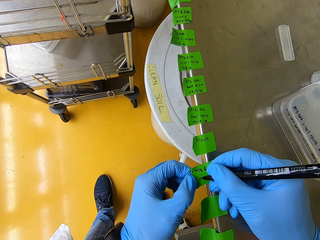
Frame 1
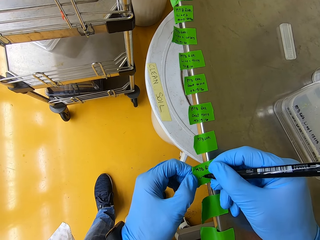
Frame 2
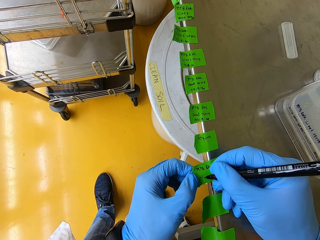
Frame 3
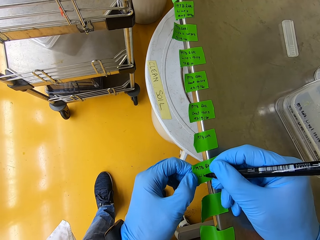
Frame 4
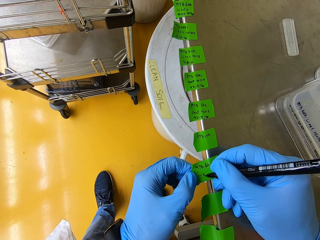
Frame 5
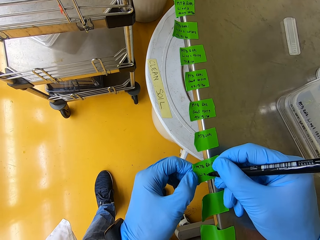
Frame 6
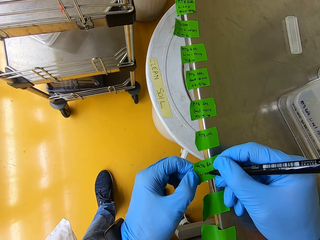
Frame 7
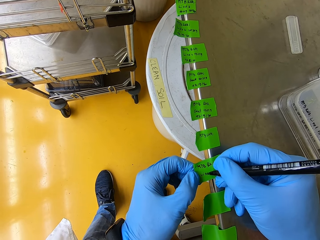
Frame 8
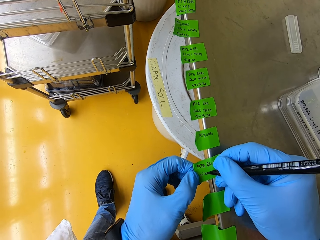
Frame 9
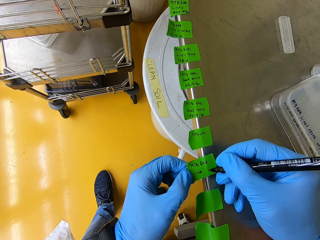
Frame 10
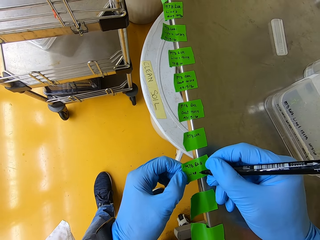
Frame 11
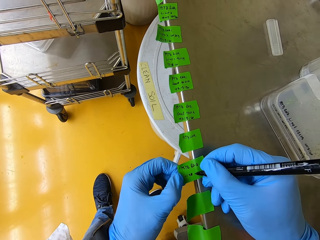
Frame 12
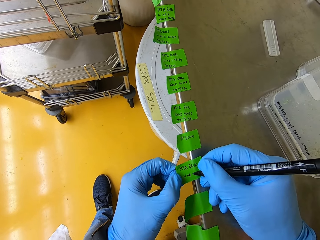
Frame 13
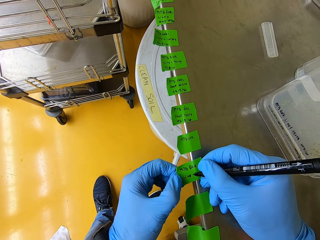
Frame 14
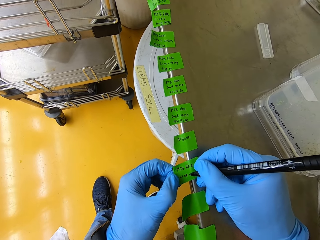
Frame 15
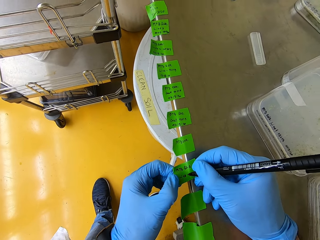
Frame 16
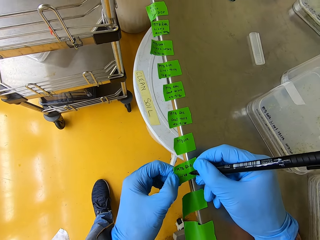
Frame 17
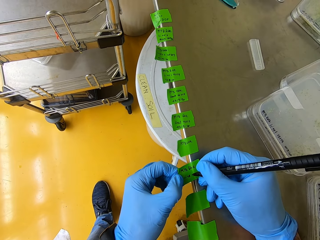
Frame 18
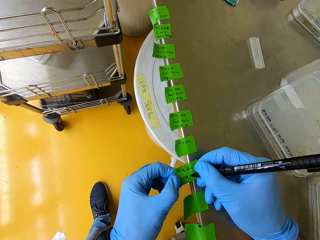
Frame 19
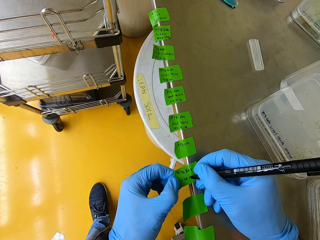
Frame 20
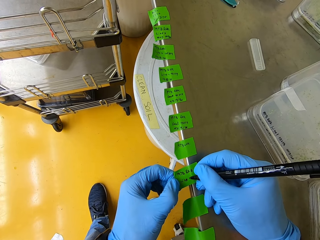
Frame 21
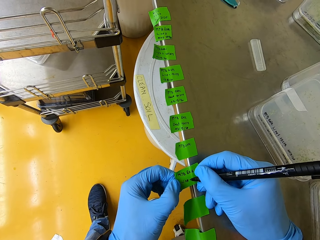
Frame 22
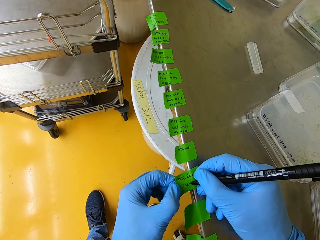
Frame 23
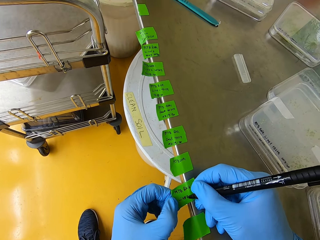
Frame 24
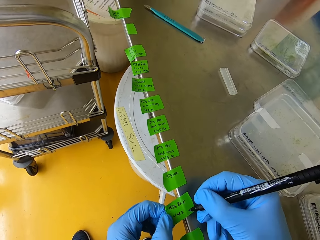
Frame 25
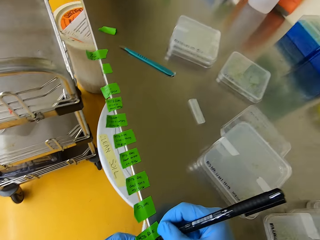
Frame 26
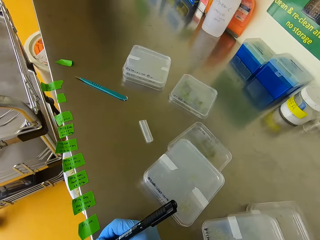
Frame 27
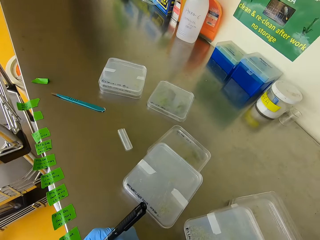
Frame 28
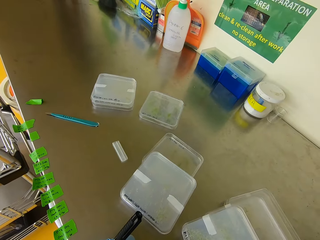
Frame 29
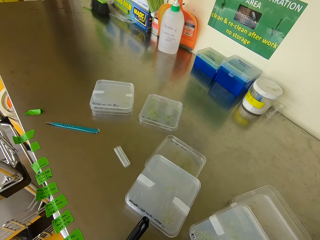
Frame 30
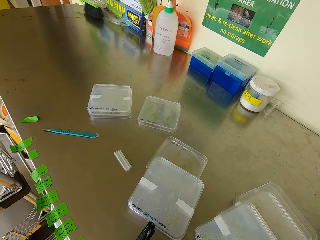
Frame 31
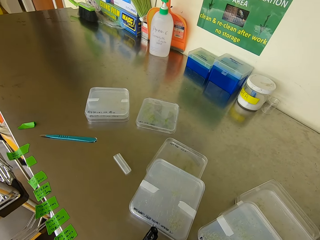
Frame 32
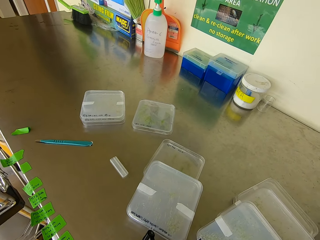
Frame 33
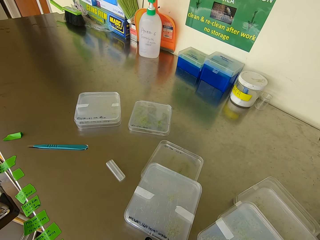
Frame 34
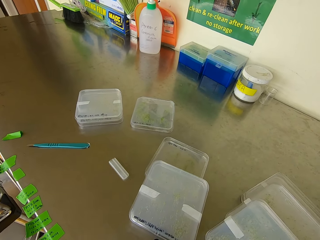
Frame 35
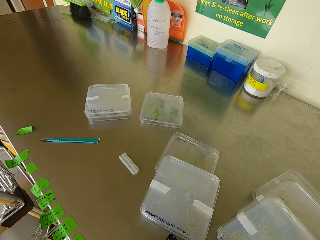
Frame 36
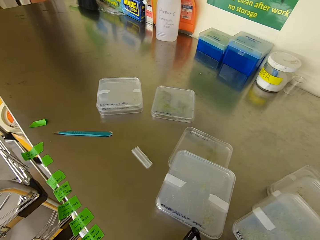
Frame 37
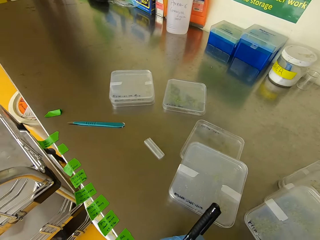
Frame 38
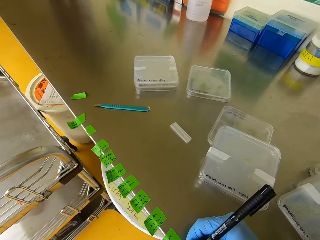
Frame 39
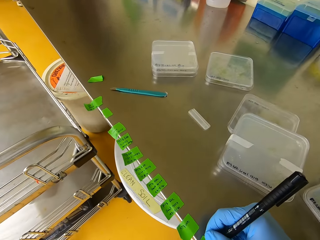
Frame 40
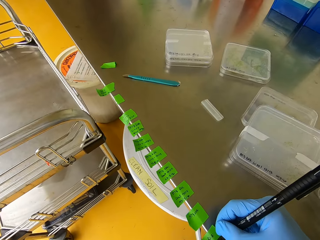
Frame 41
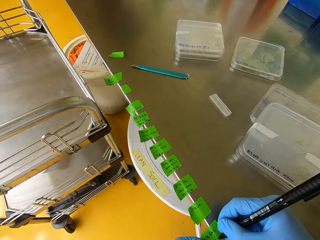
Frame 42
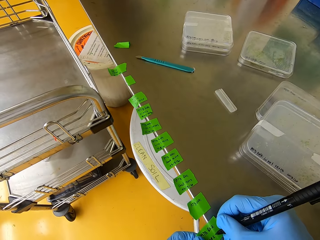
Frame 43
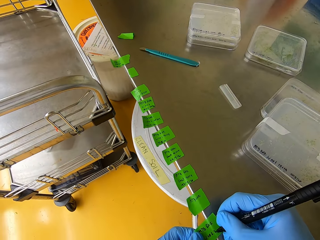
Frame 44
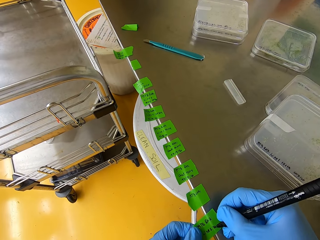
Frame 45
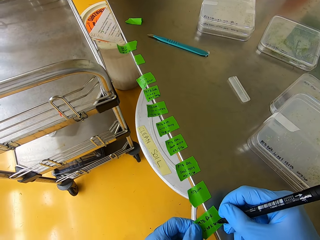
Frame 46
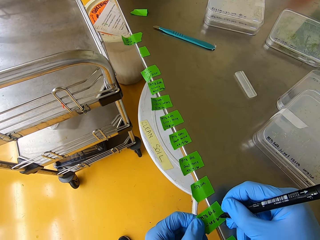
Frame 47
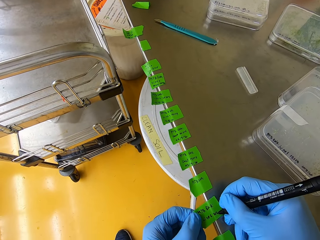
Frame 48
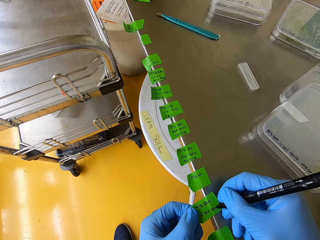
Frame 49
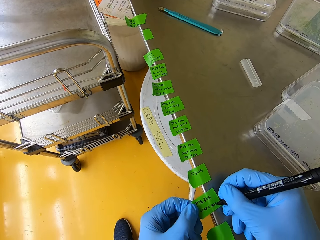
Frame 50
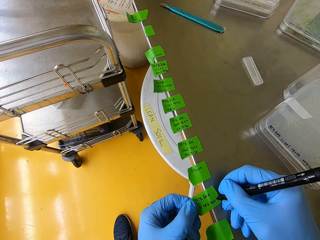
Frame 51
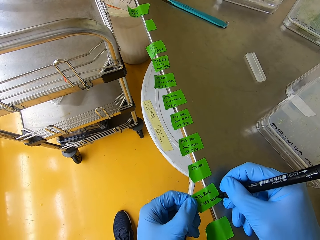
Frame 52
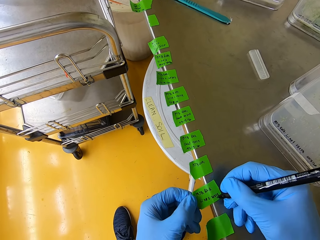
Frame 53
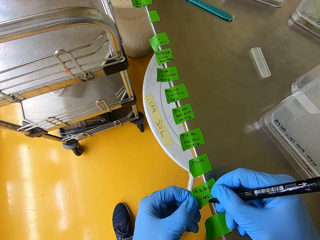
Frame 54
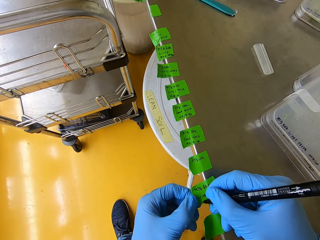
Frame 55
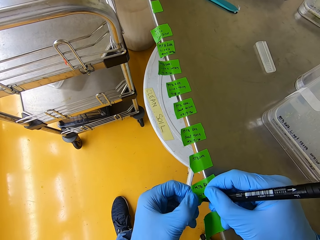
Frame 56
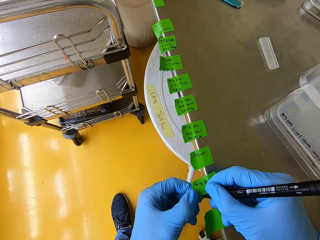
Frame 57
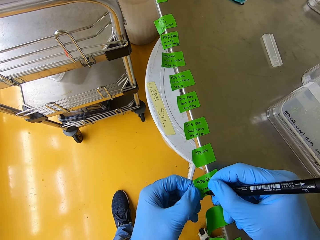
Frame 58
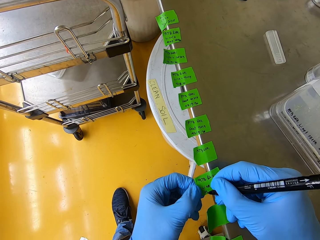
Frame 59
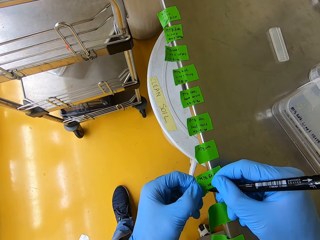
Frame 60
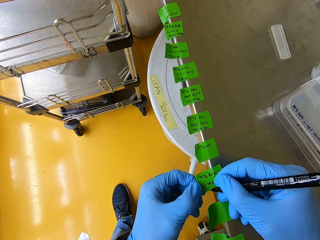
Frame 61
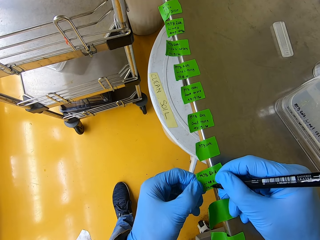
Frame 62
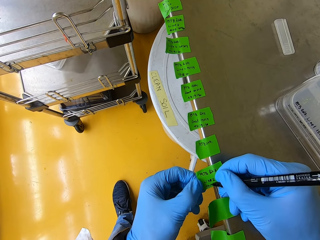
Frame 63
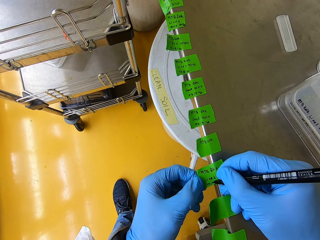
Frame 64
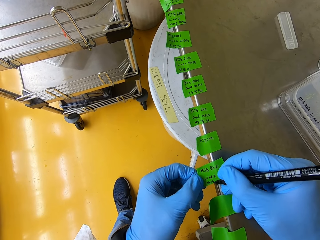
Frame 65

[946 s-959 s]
The camera wearer looks aside. They write a paper.

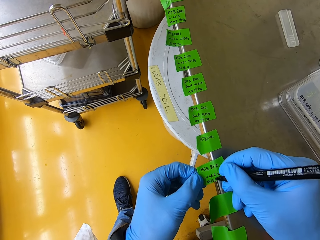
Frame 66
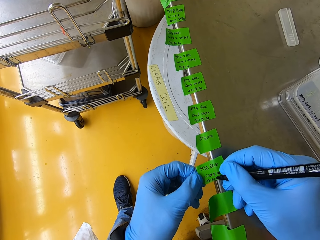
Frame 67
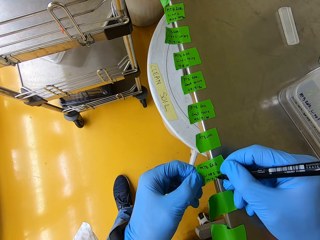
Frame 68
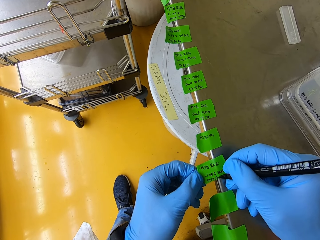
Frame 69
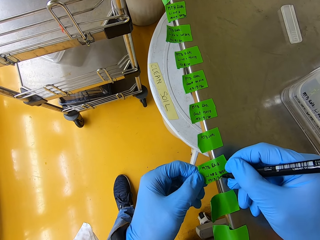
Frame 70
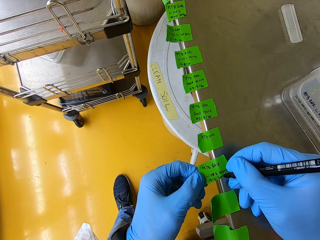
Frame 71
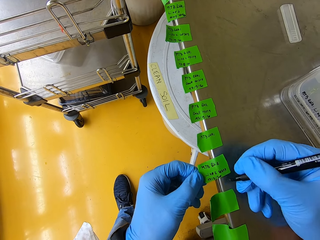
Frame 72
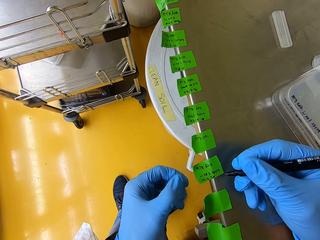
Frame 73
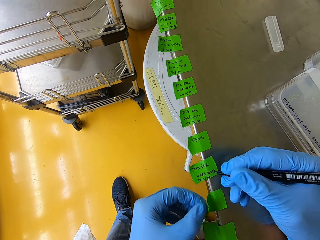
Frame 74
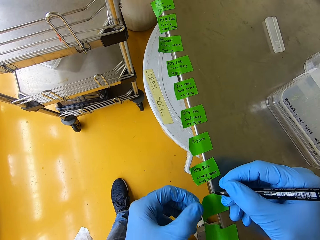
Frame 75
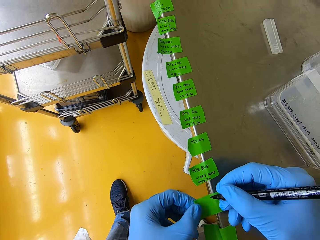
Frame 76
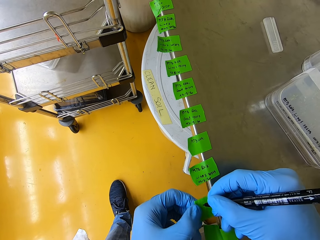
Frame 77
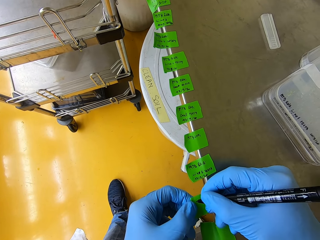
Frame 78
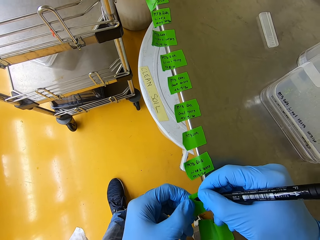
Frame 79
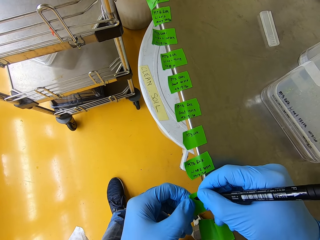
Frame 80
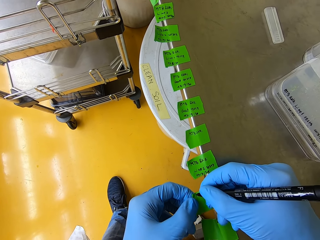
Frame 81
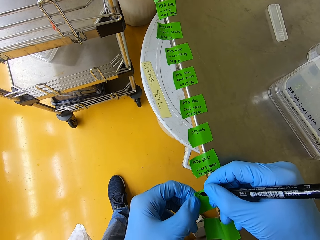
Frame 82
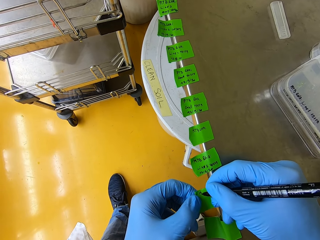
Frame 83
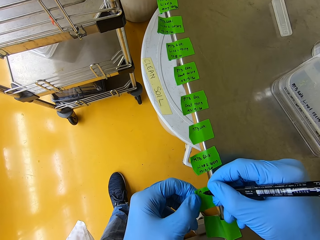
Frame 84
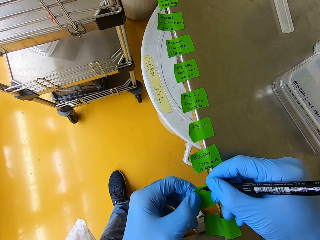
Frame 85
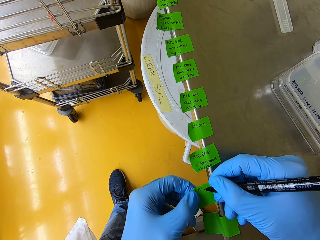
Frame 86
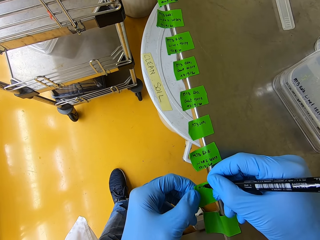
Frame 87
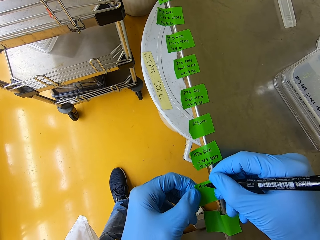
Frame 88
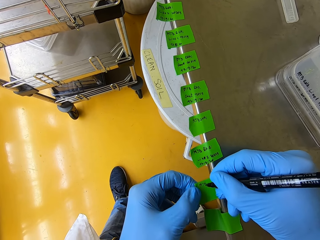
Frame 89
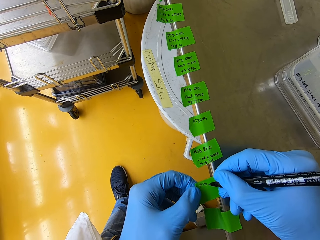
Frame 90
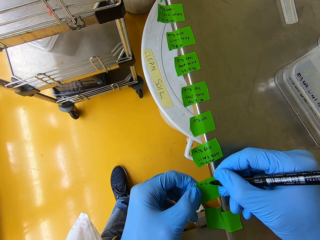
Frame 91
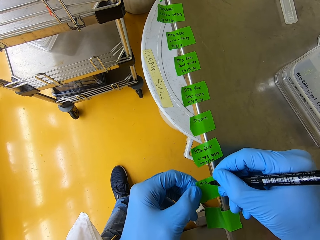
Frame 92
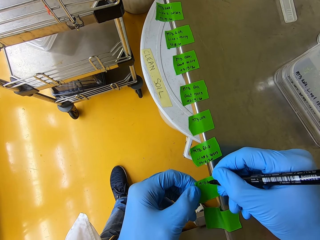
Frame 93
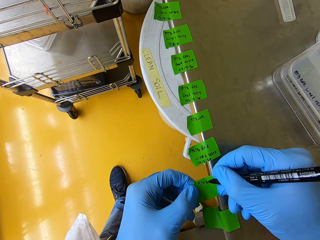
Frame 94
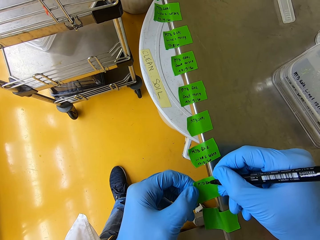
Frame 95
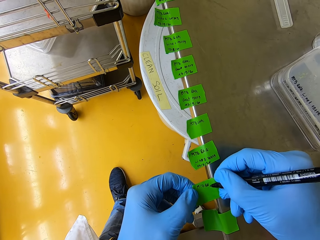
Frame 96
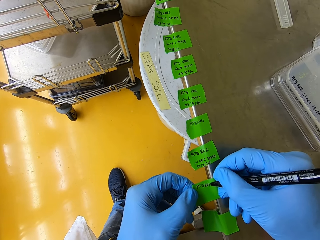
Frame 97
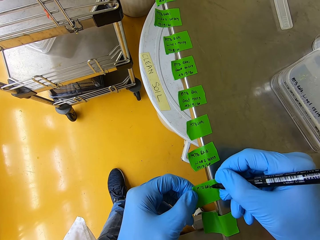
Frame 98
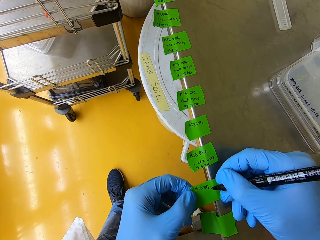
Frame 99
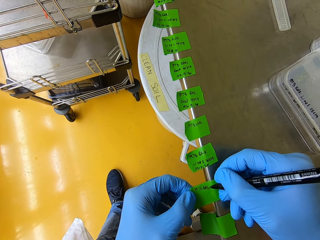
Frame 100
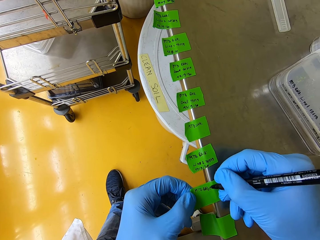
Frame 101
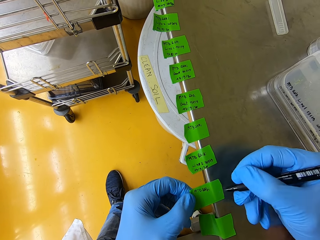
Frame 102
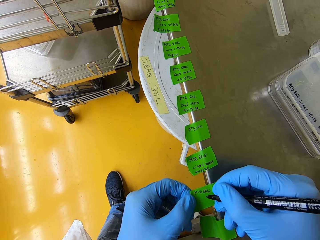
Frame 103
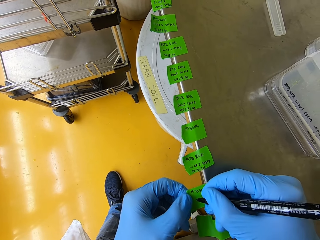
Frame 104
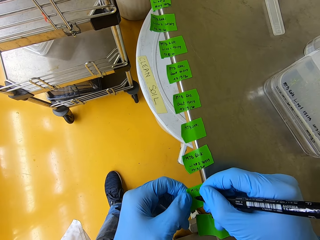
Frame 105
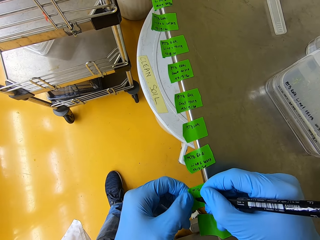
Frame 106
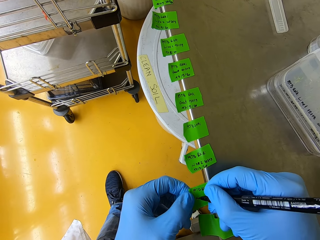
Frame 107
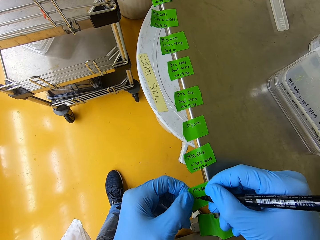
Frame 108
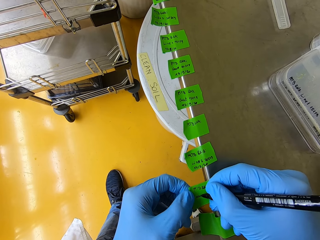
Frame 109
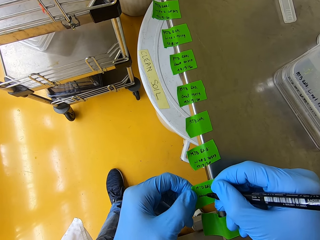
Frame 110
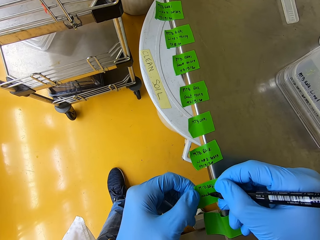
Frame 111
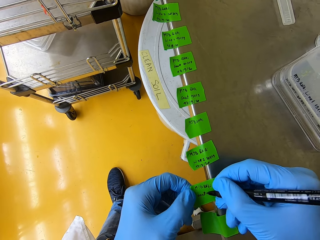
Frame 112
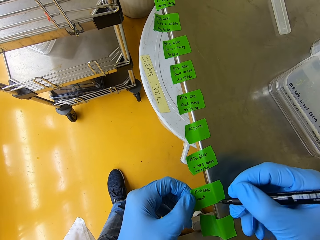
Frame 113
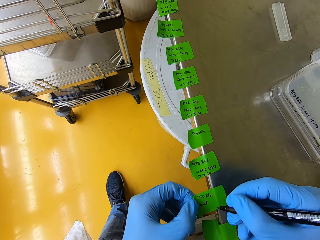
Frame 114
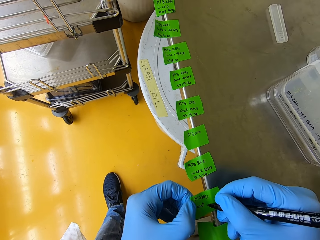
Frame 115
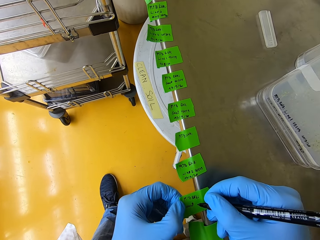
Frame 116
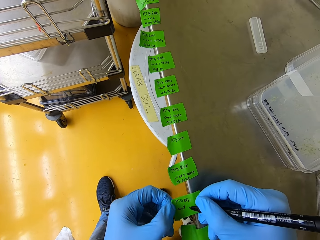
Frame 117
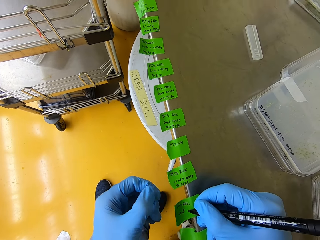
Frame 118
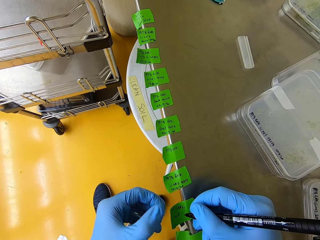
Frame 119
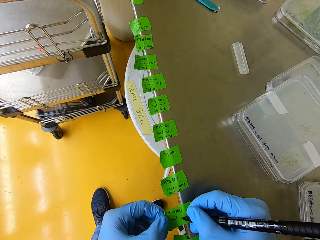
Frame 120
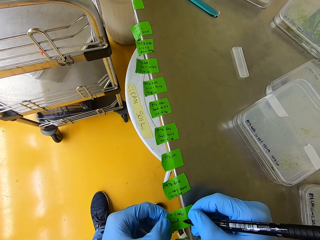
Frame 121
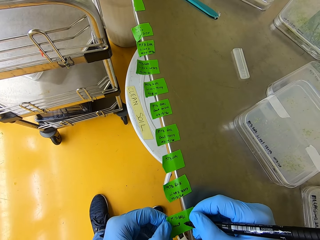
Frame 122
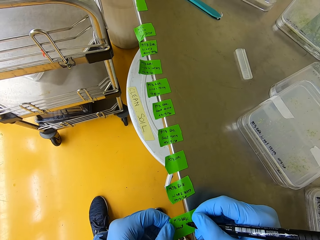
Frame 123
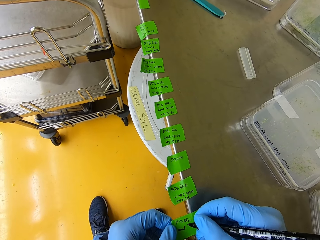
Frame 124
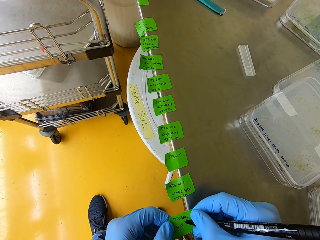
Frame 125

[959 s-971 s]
The camera wearer lifts a hand. They write a paper.
